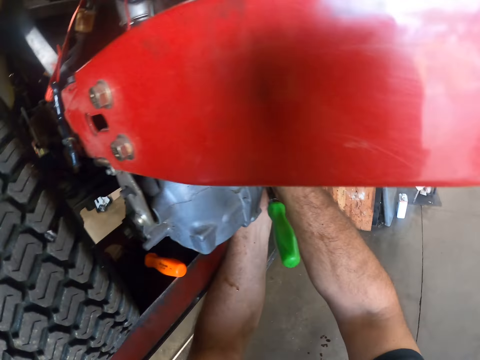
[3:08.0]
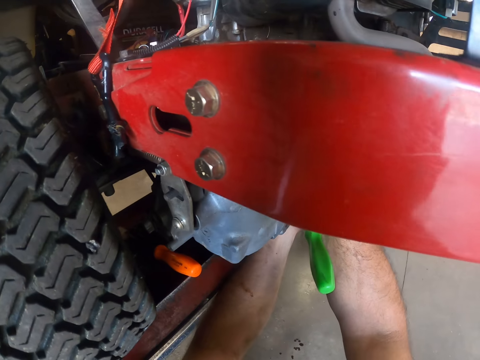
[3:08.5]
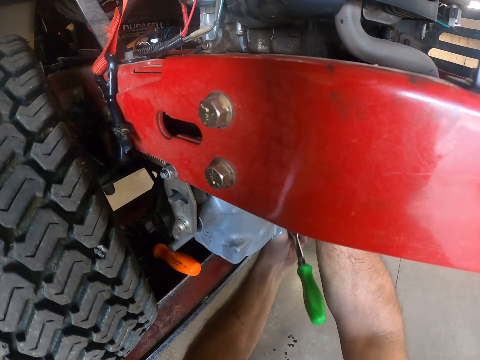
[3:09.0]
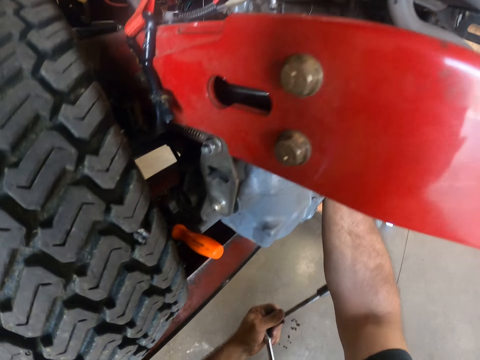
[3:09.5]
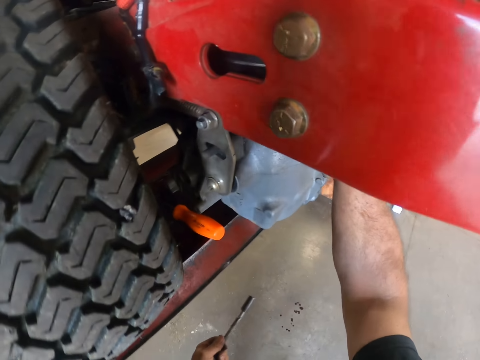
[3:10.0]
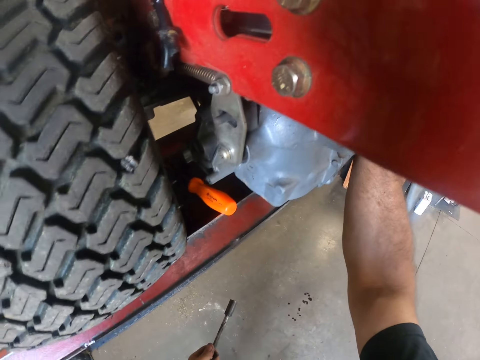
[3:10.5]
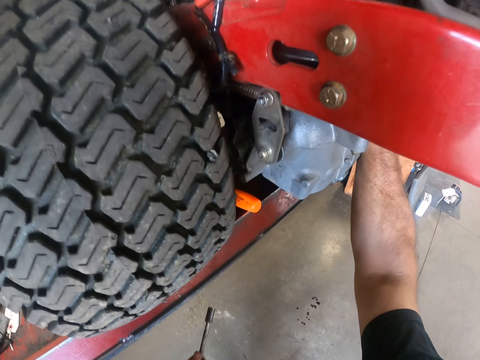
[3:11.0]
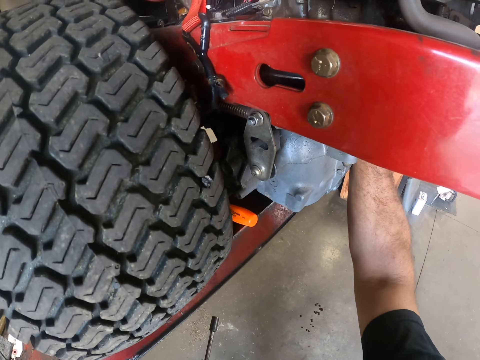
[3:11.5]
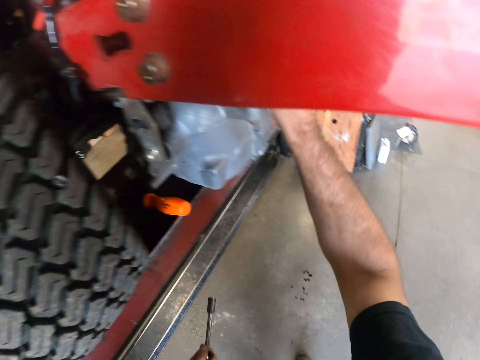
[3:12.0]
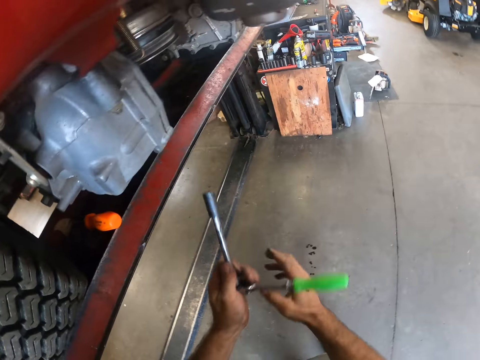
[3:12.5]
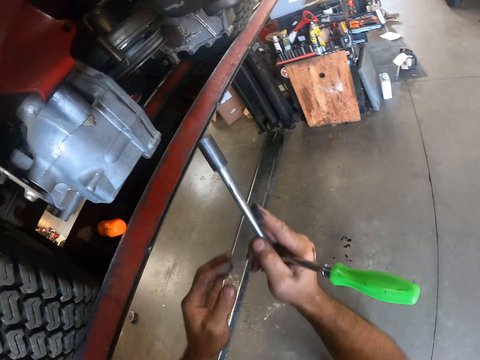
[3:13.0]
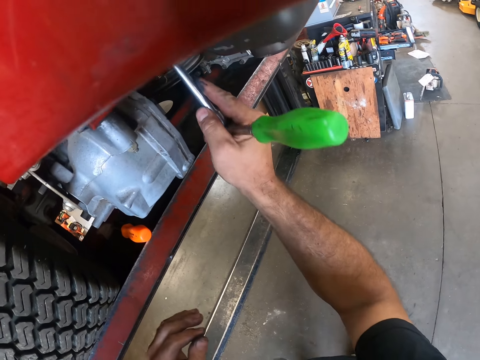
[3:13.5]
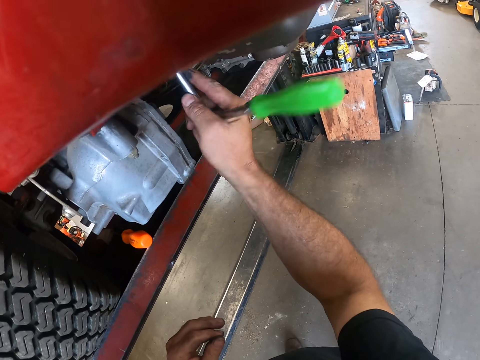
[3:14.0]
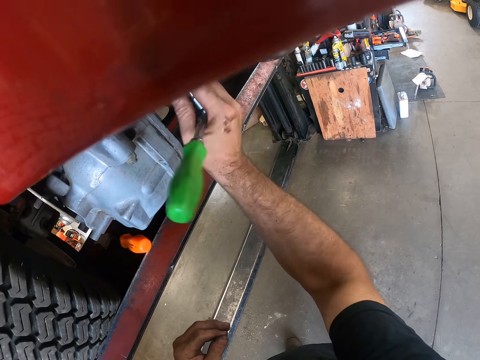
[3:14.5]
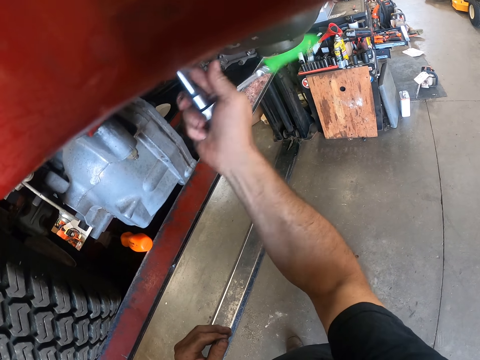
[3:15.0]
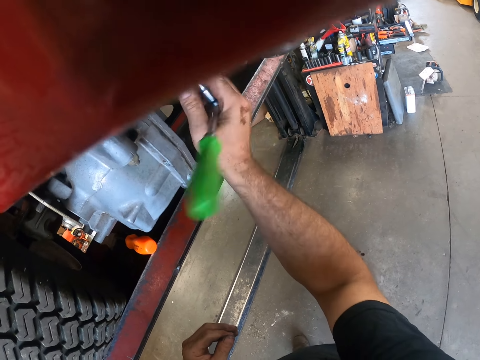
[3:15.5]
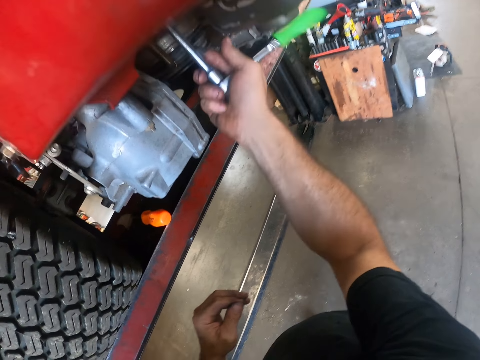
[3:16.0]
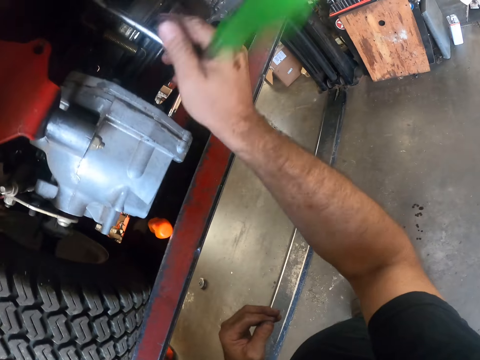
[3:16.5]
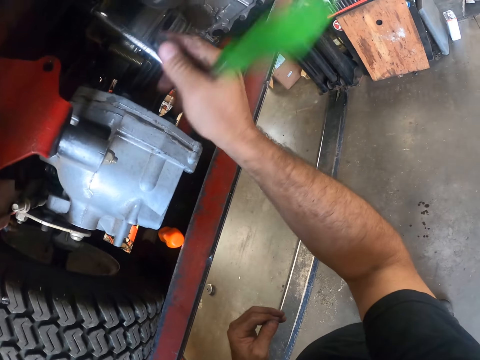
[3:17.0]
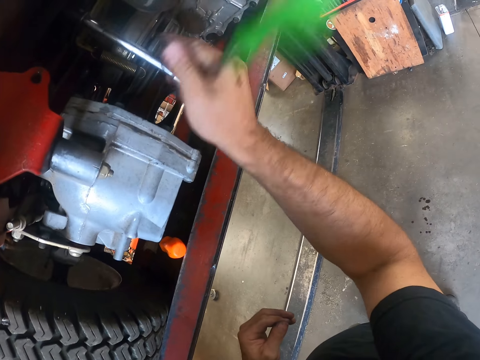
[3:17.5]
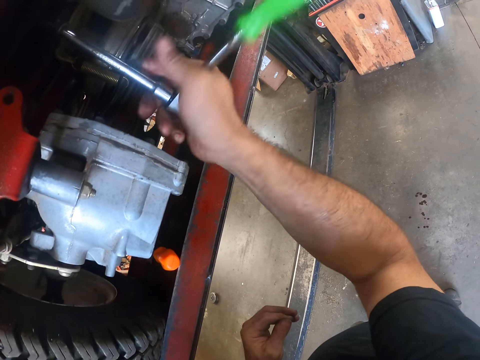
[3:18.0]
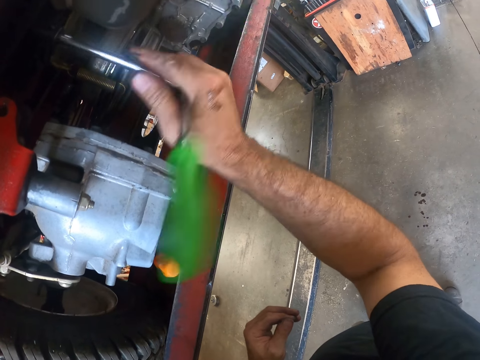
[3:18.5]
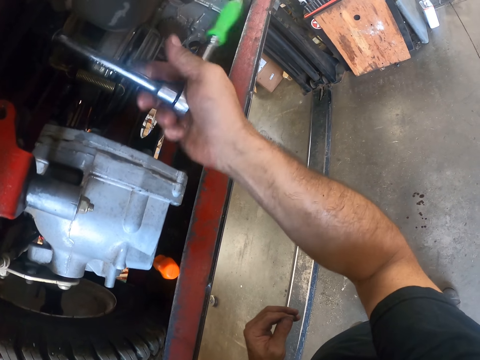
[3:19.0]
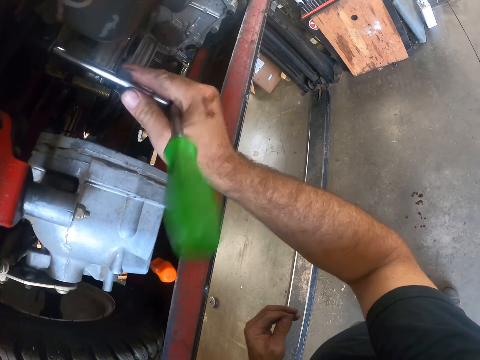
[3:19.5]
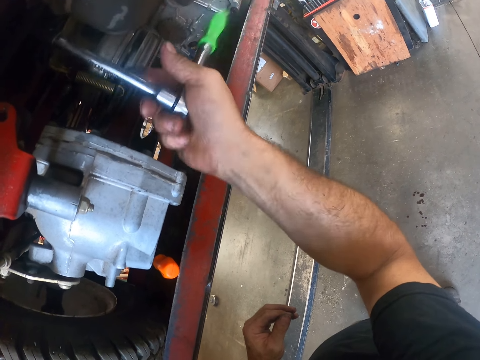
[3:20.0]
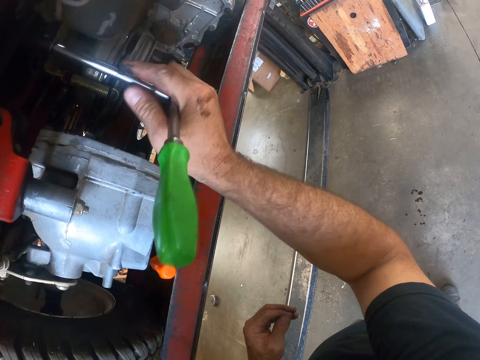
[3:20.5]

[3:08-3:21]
The camera wearer removes the tap spanner-screwdriver from the lawn mower. He unscrews the bolt with his right hand. He unscrews the bolt with the tap spanner-screwdriver.

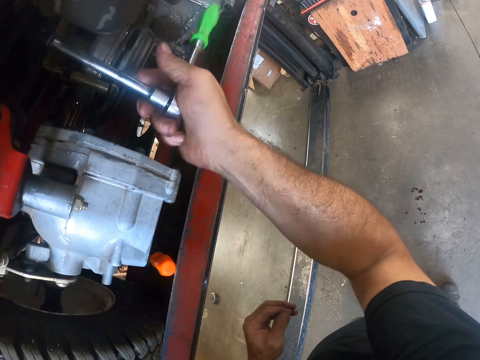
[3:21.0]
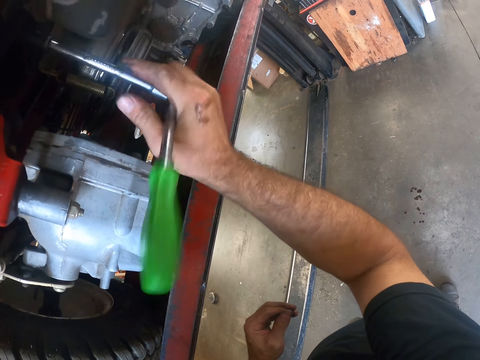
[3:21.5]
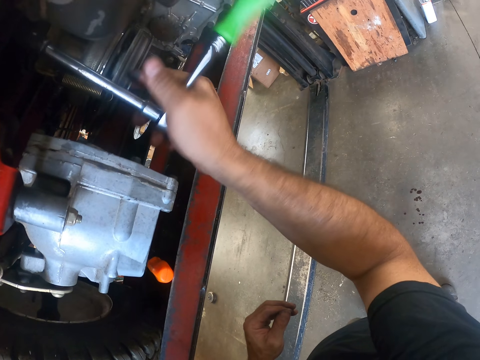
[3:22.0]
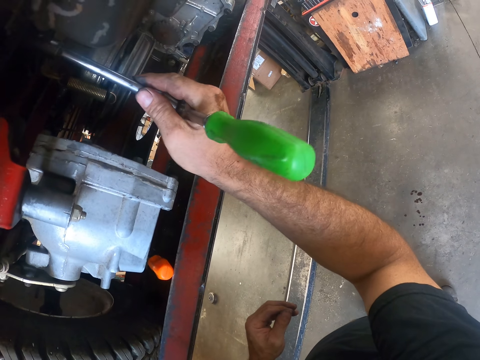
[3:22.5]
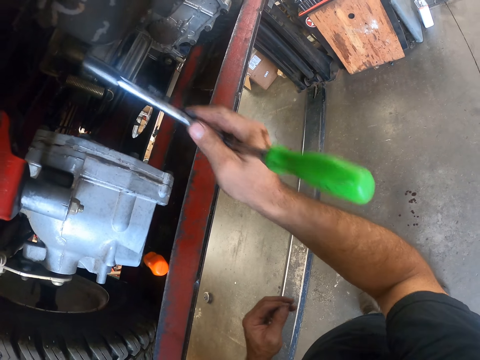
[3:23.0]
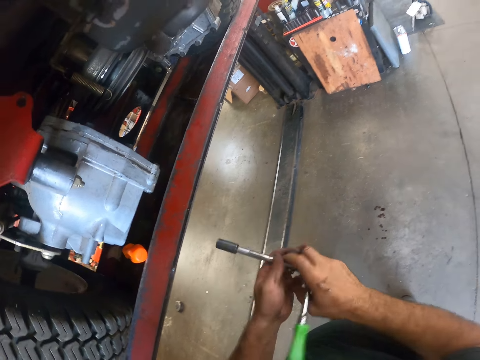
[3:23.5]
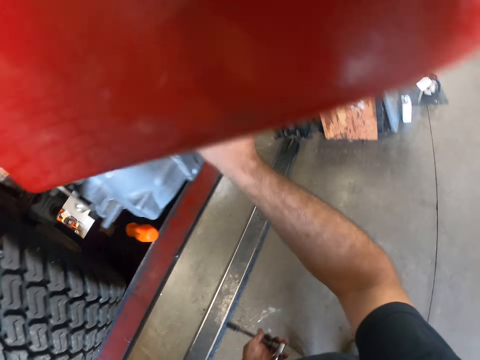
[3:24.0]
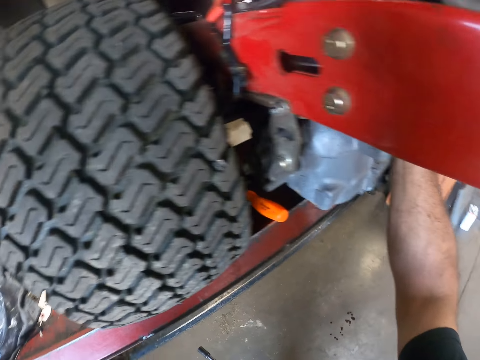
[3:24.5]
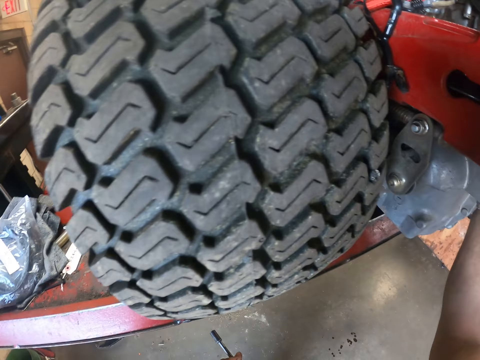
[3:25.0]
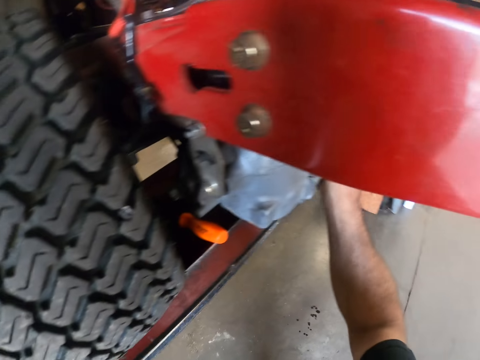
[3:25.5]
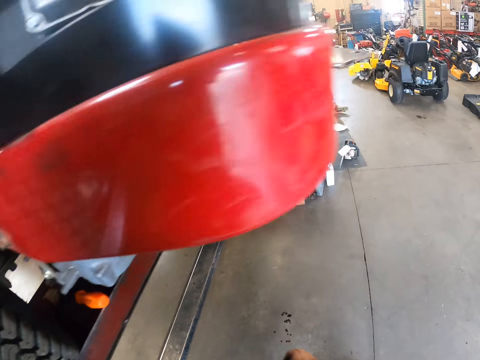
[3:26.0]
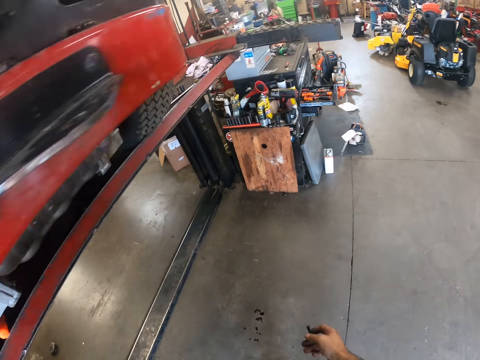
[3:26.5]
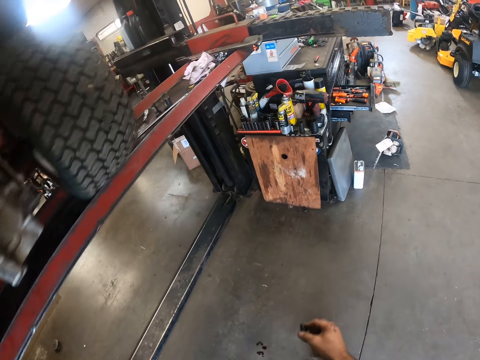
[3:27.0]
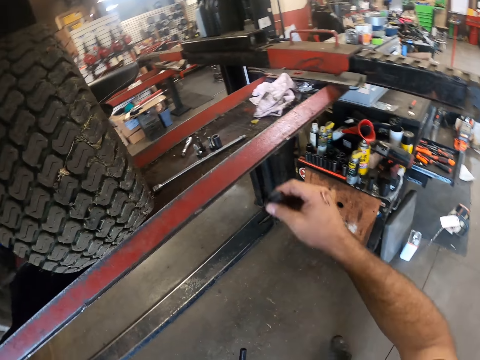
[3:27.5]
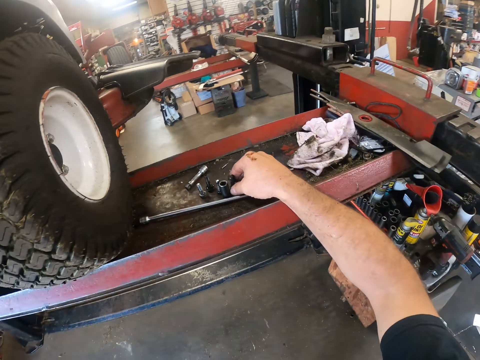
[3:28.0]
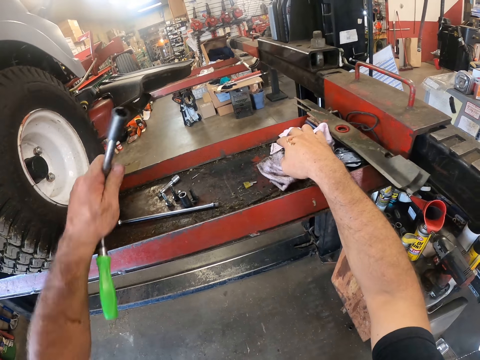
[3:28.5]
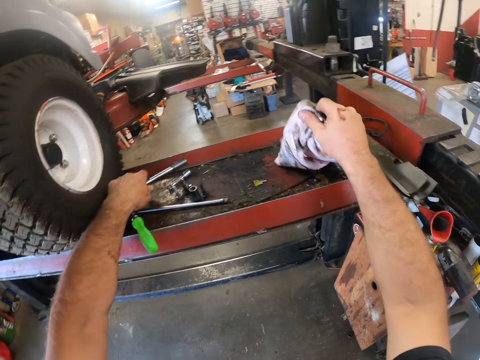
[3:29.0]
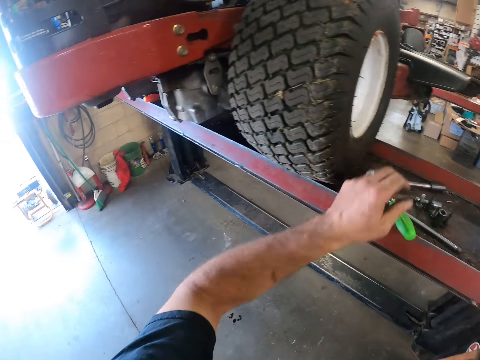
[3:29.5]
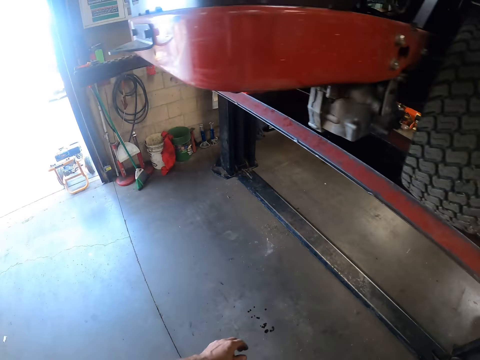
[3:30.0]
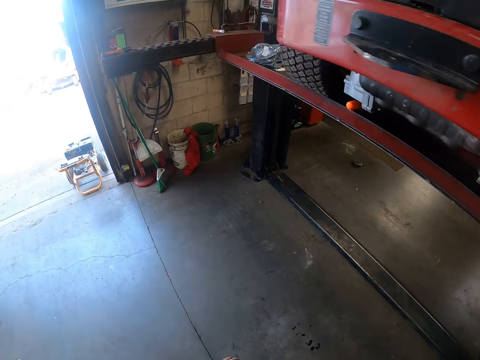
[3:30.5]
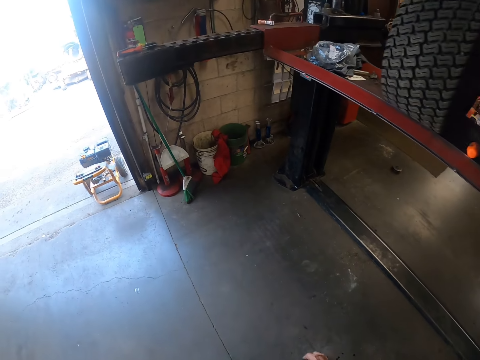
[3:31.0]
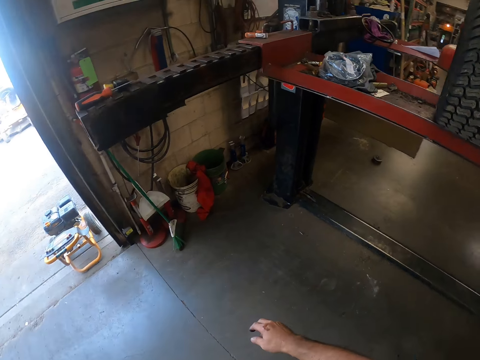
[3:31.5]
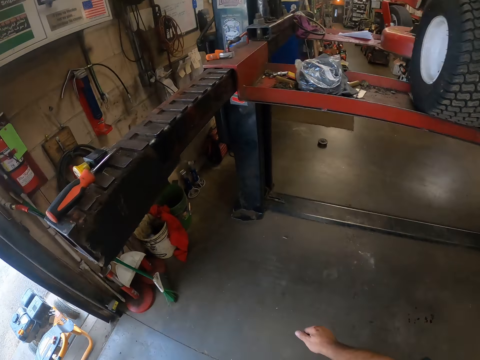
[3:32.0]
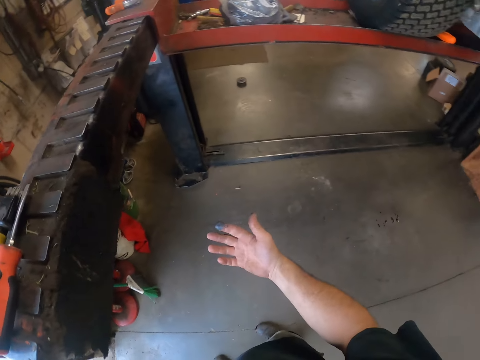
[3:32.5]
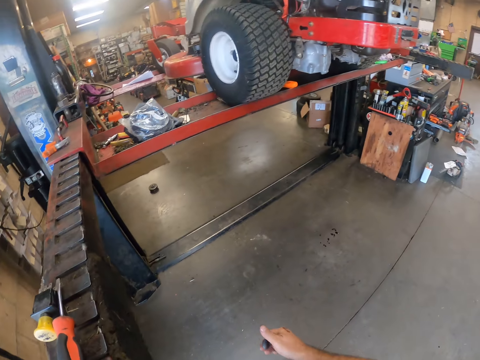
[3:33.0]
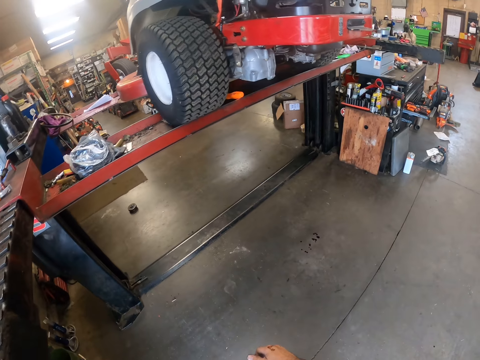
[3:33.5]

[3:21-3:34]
The camera wearer removes the tap spanner-screwdriver from the lawn mower. He unscrews the bolt with his right hand. He touches the car. He walks a few steps. He places the bolt on the workshop lift. He takes the towel. He touches a white rag. He places the tap spanner-screwdriver on the workshop lift. He walks towards the entrance of the workshop.
